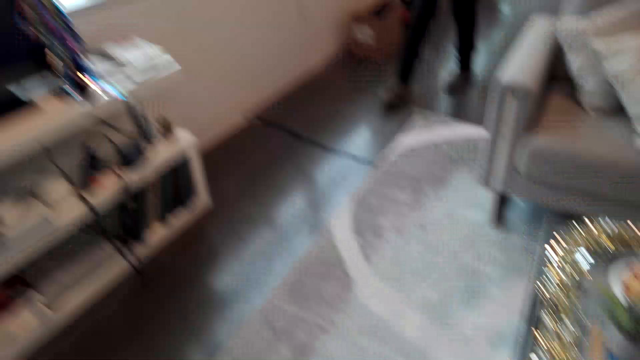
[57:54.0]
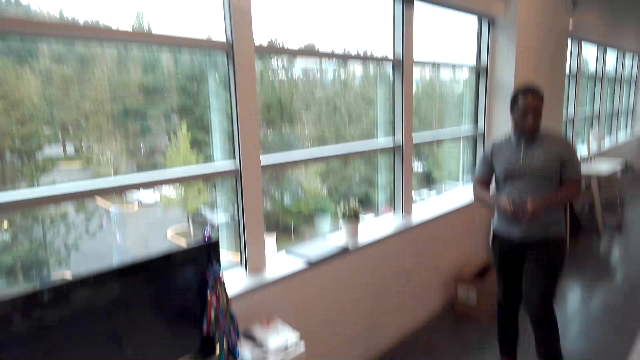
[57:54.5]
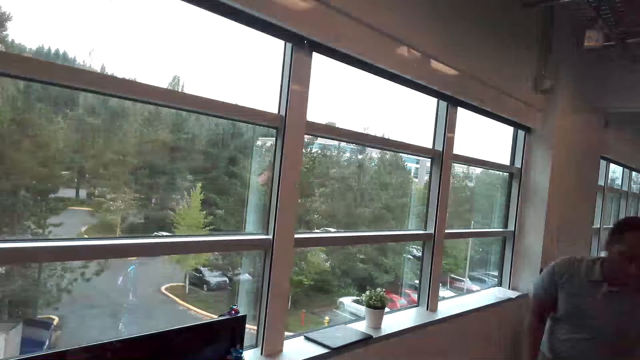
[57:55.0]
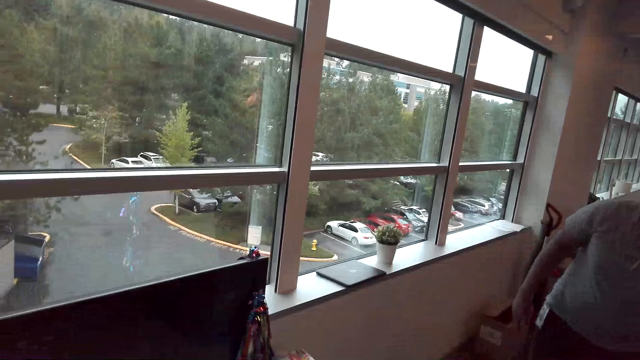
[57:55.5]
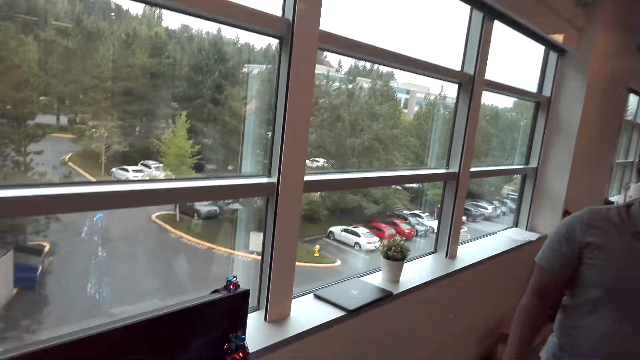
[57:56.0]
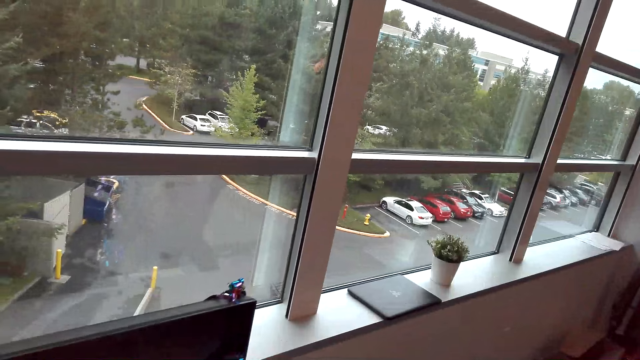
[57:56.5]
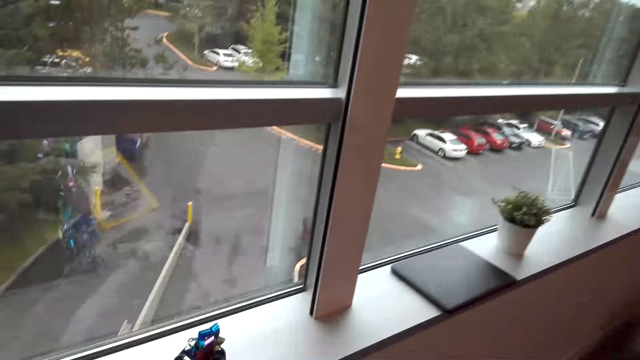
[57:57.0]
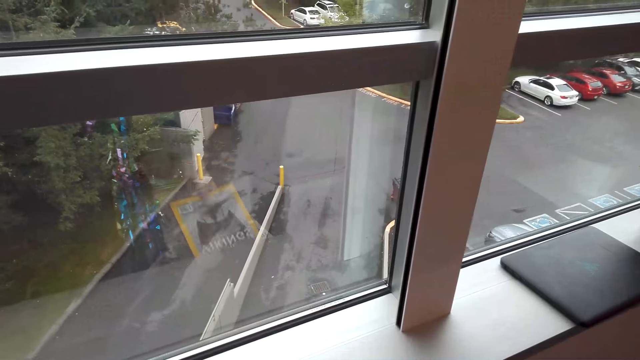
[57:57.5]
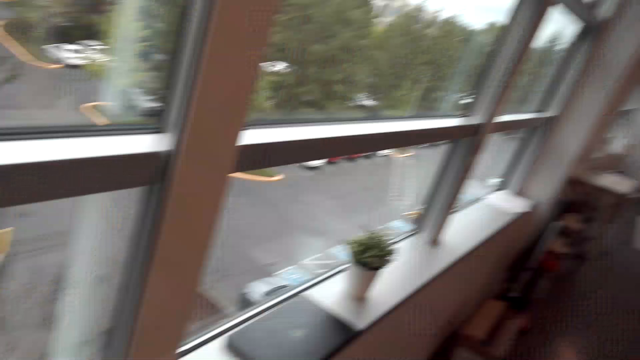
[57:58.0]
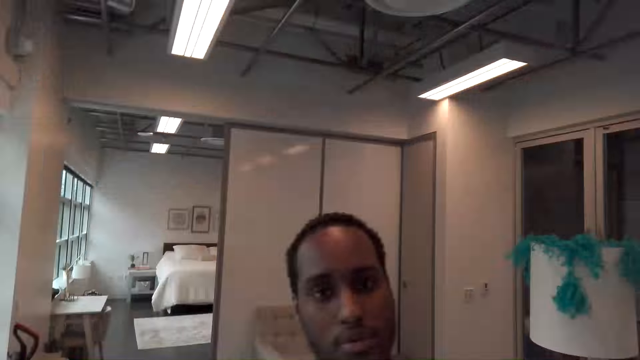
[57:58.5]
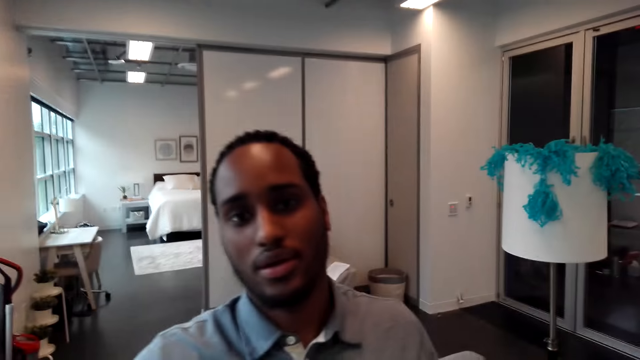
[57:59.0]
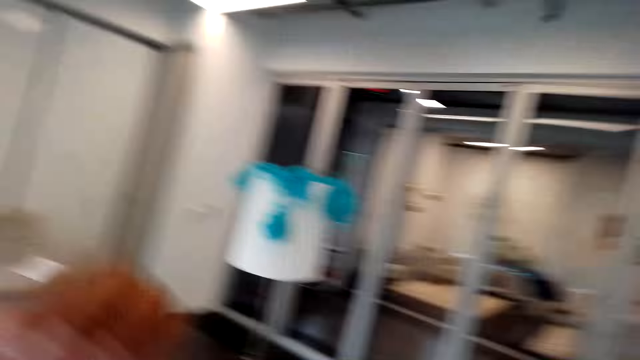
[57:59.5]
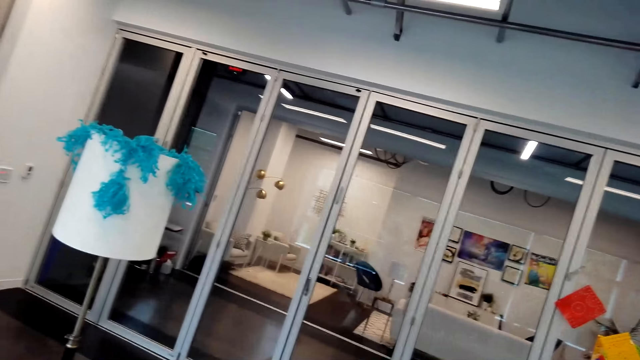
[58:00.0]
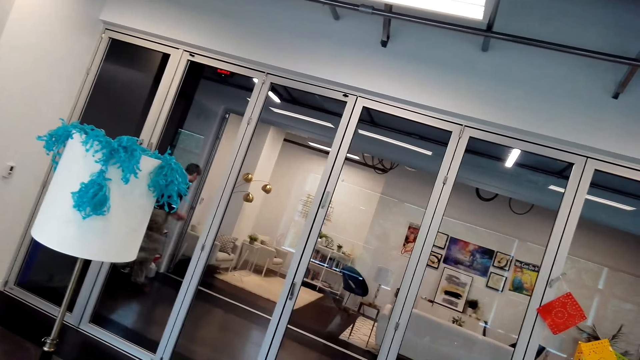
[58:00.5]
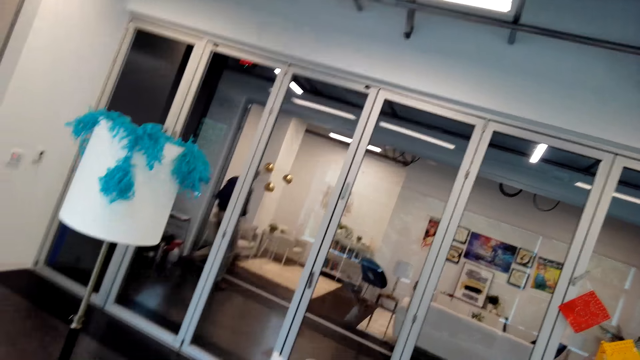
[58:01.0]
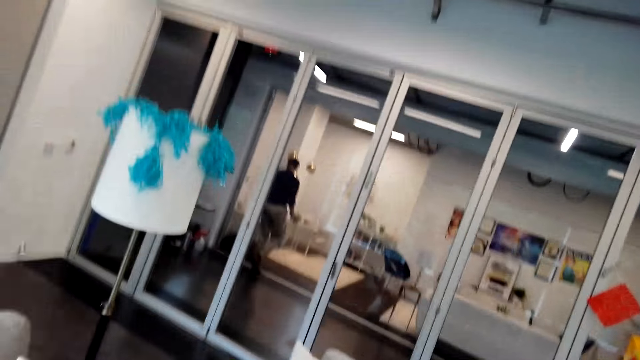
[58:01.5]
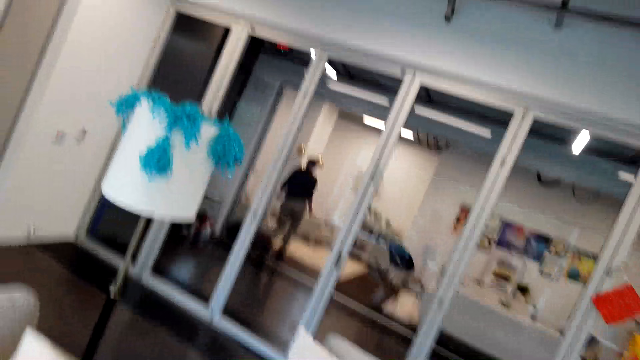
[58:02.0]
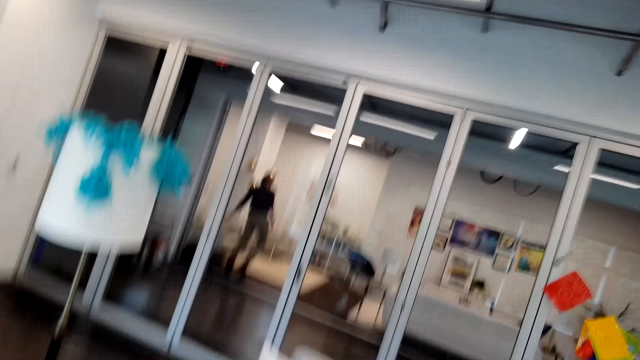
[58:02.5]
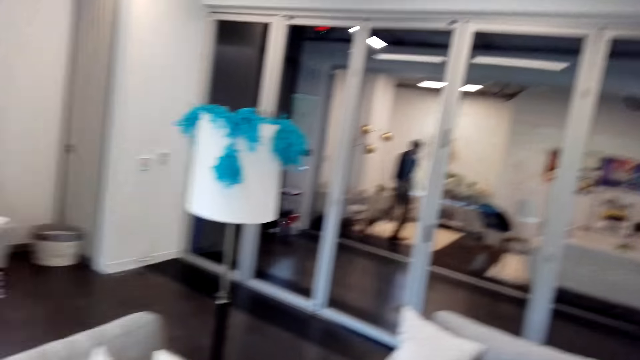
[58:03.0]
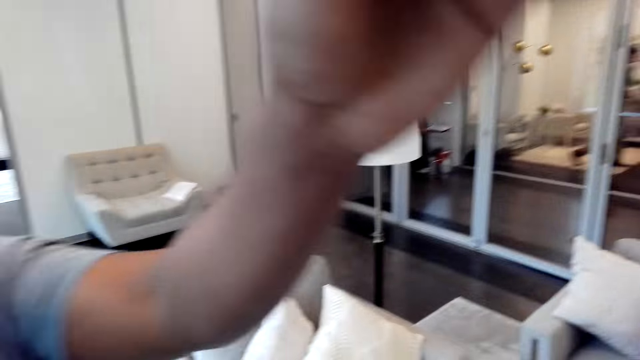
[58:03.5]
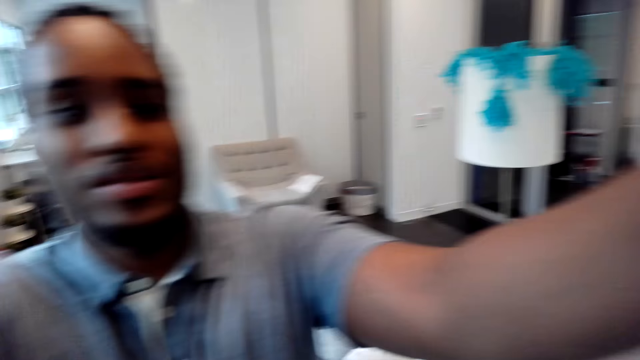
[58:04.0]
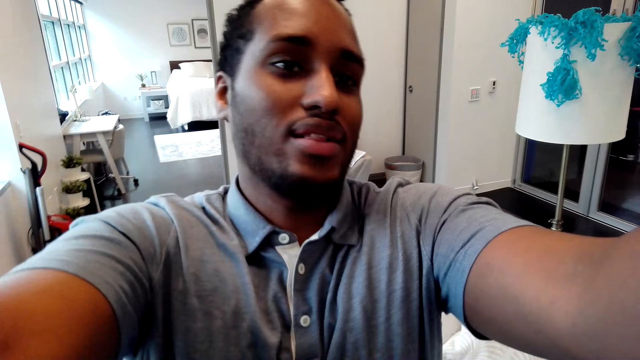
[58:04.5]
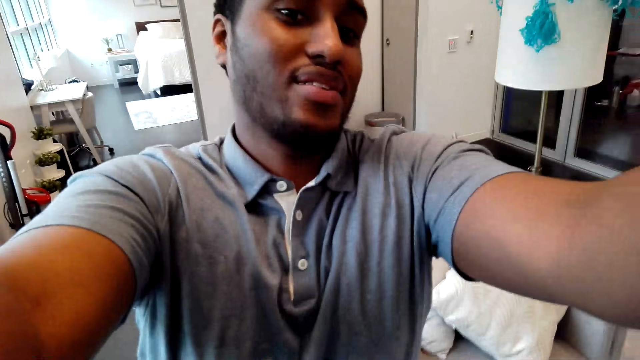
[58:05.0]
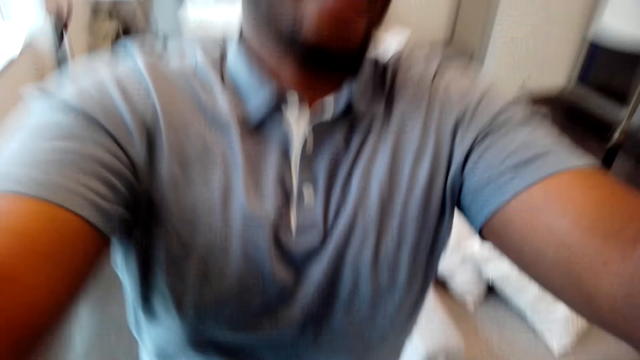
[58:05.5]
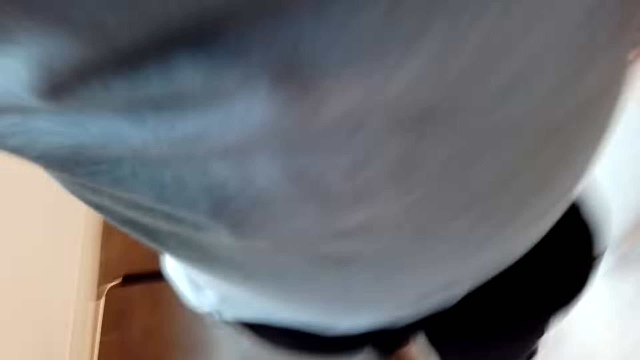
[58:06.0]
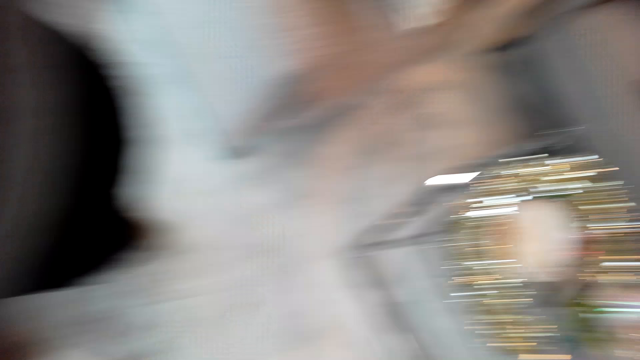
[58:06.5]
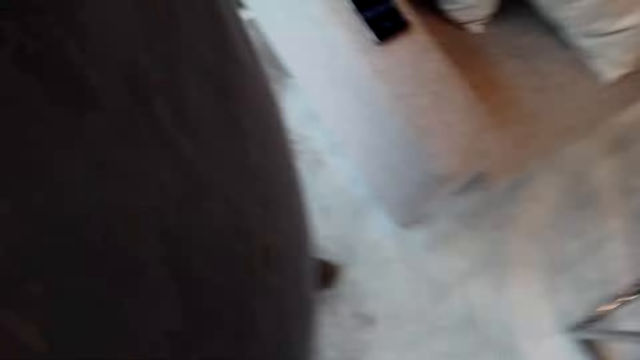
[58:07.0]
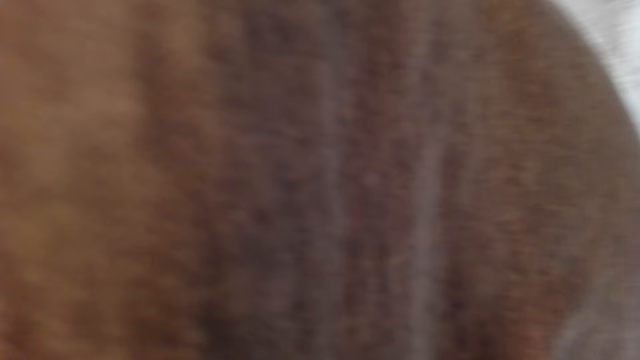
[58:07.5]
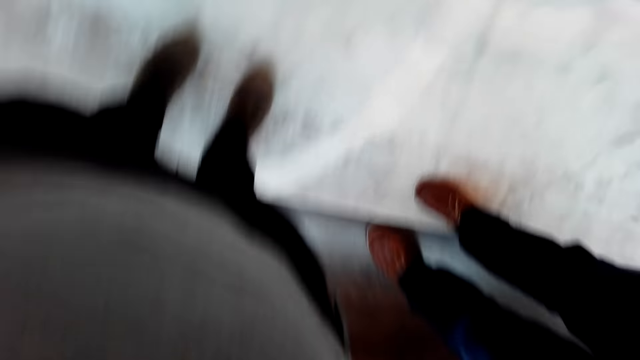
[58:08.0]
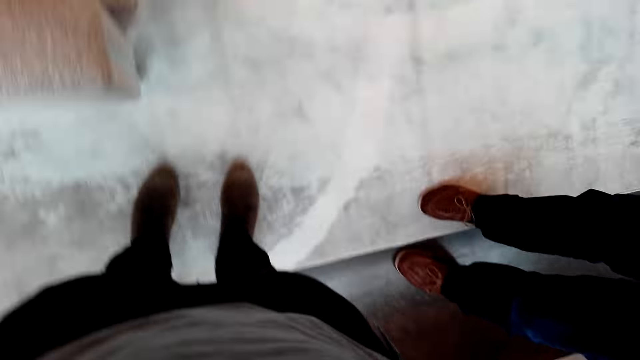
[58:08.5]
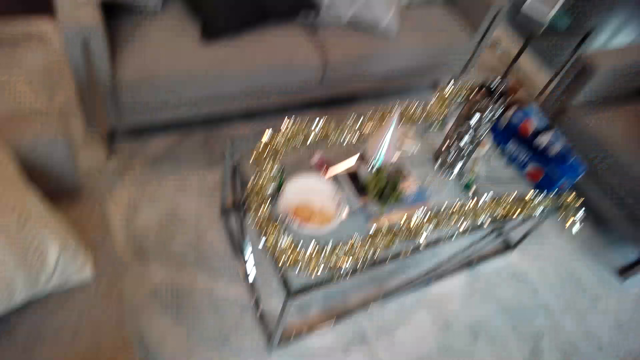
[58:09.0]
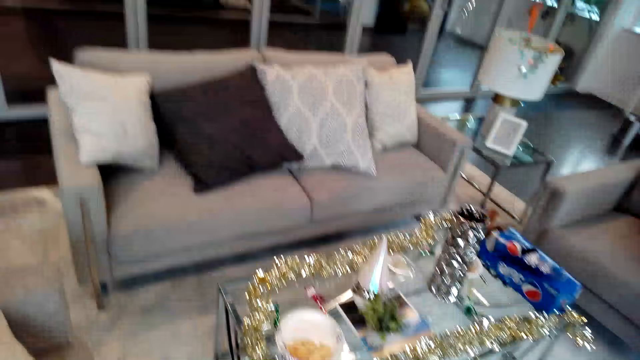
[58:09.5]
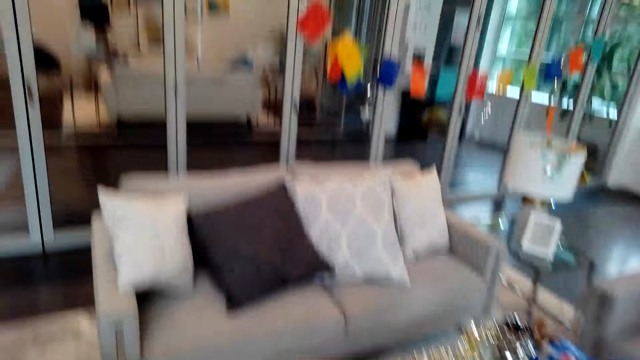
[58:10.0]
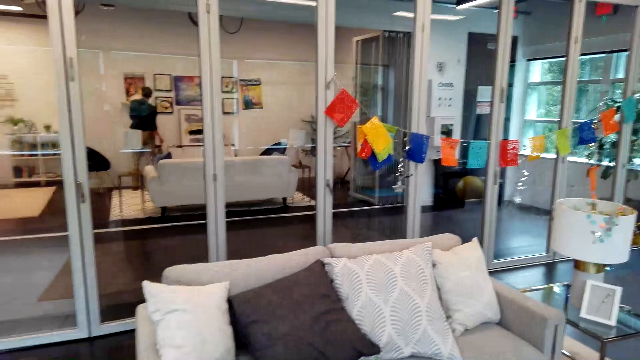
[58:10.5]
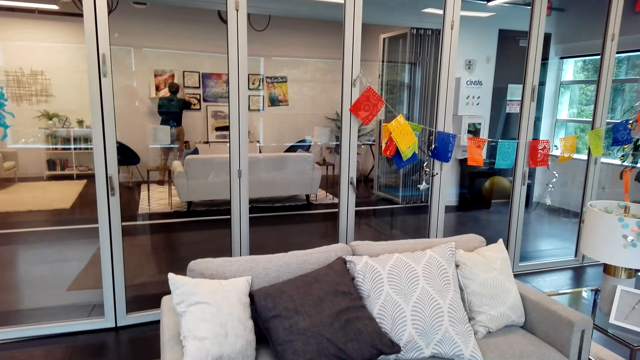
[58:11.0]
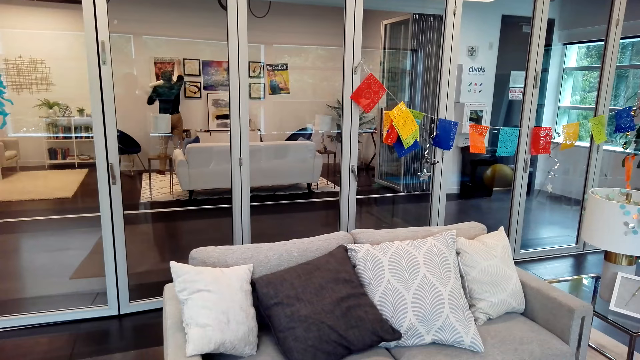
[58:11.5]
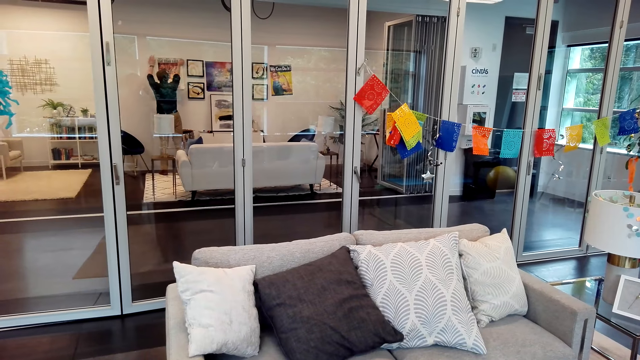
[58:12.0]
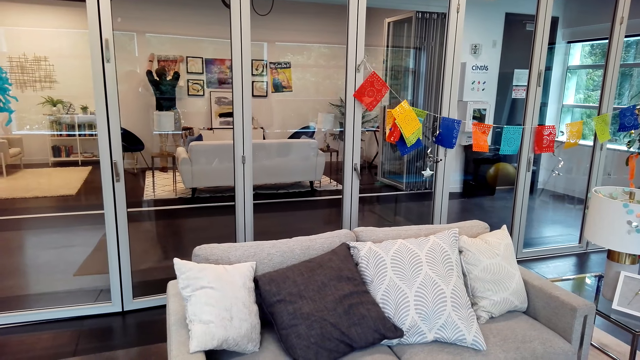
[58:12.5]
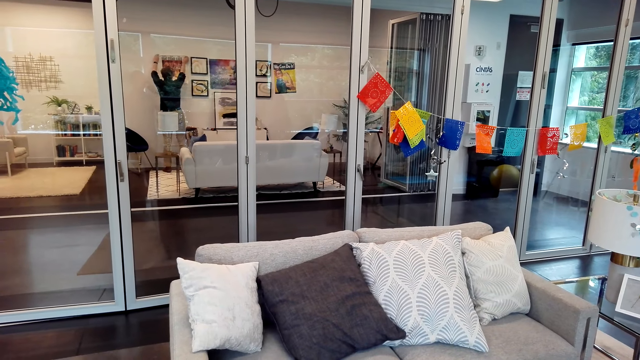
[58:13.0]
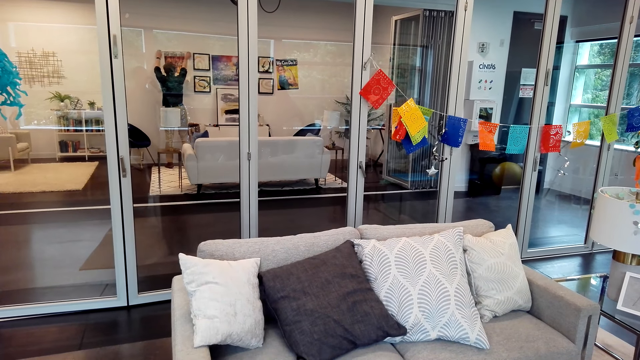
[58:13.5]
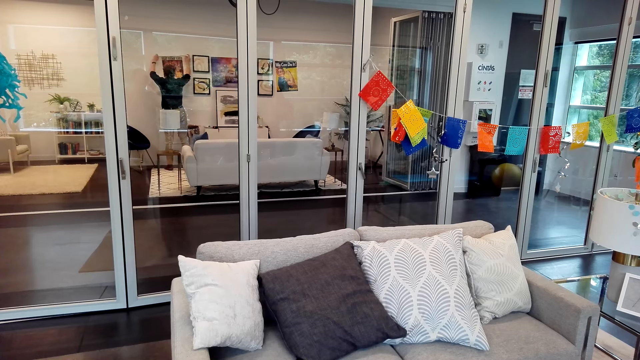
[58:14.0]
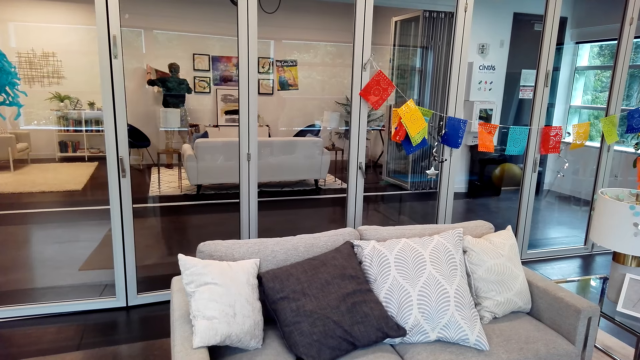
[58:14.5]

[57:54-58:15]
The camera wearer converses with a man. They stand from the couch and move in the house. The man converses with the camera wearer. The camera wearer converses with the man. They look at the man. The man helps the camera wearer adjust the camera. The camera wearer looks around the house. The man converses with the camera wearer. The camera wearer looks at the man. They adjust the camera. They talk to another man. They adjust the camera. They look around the house.
